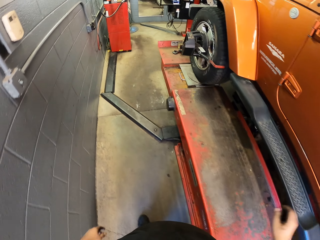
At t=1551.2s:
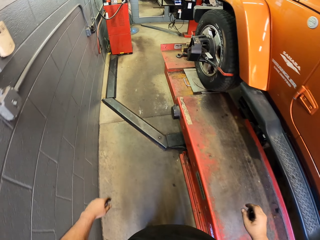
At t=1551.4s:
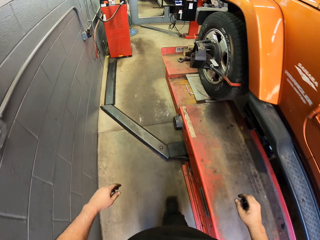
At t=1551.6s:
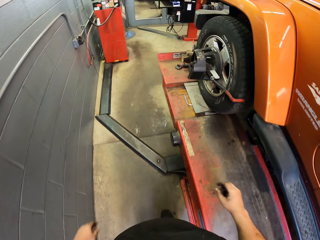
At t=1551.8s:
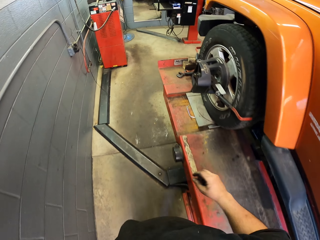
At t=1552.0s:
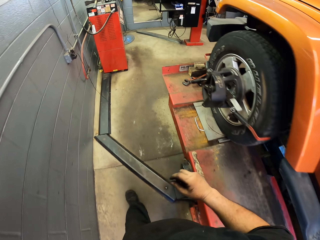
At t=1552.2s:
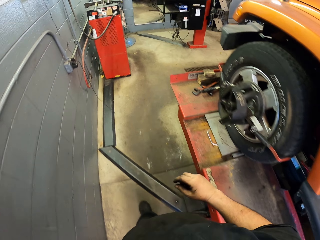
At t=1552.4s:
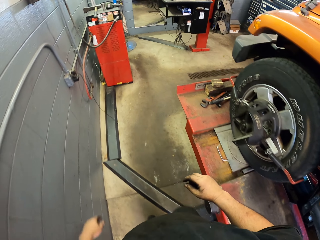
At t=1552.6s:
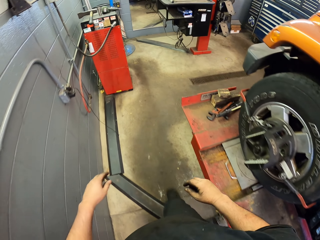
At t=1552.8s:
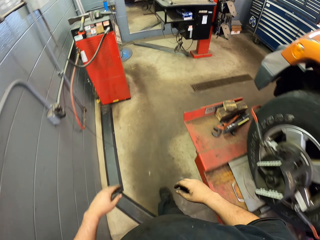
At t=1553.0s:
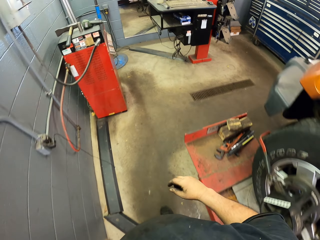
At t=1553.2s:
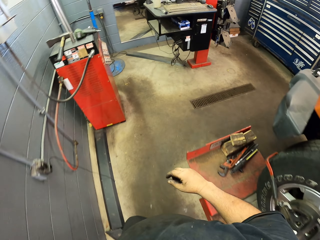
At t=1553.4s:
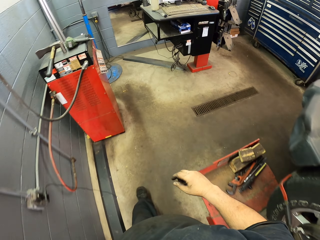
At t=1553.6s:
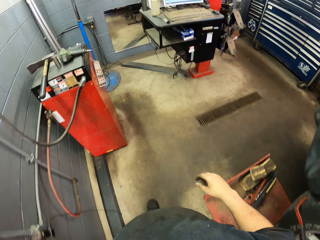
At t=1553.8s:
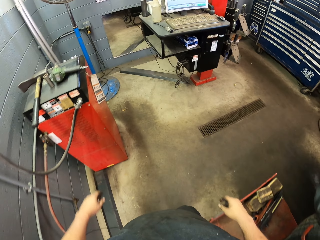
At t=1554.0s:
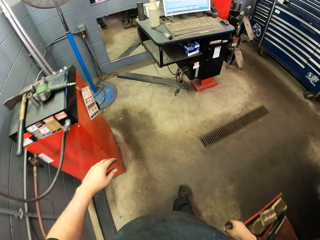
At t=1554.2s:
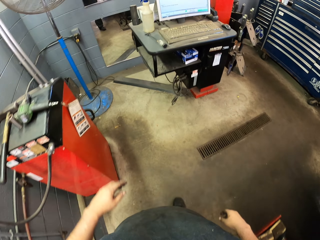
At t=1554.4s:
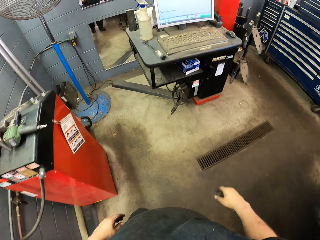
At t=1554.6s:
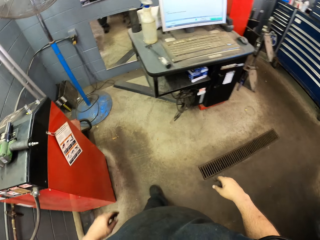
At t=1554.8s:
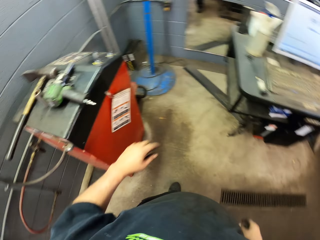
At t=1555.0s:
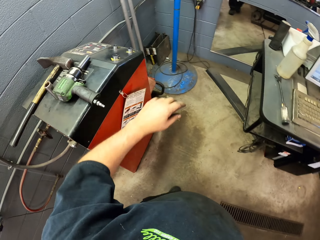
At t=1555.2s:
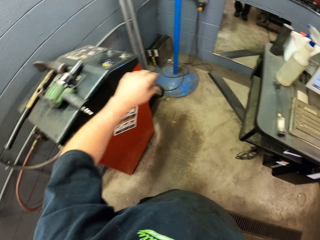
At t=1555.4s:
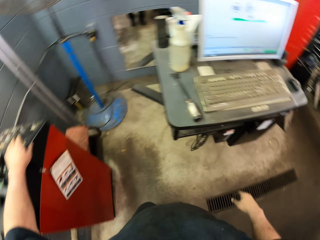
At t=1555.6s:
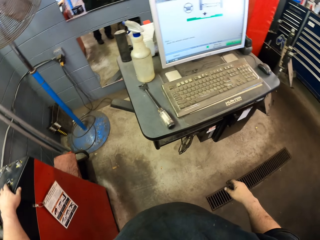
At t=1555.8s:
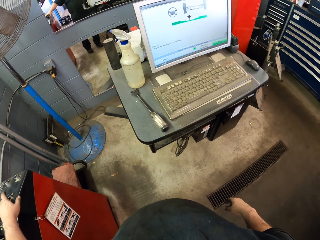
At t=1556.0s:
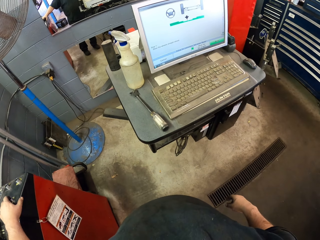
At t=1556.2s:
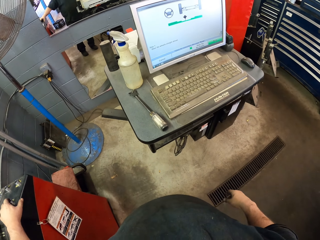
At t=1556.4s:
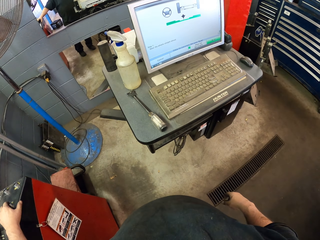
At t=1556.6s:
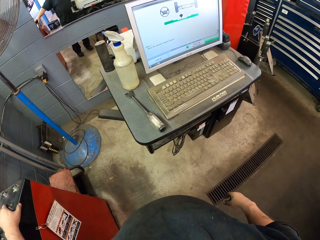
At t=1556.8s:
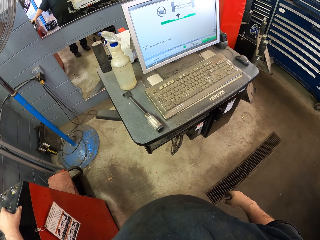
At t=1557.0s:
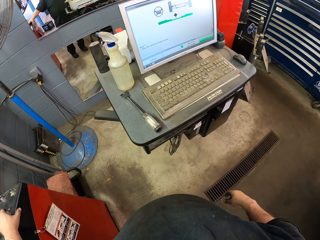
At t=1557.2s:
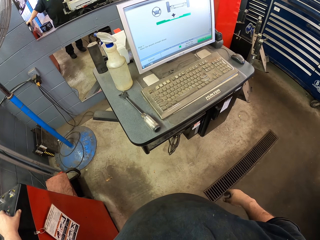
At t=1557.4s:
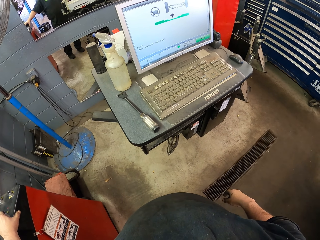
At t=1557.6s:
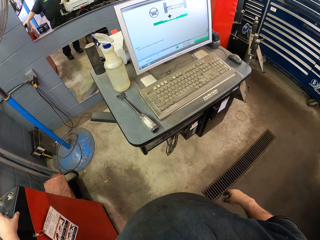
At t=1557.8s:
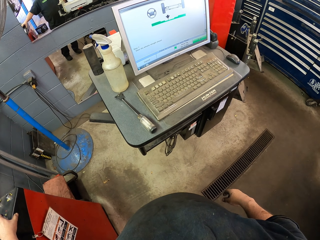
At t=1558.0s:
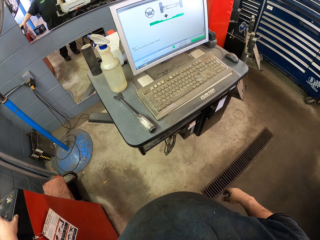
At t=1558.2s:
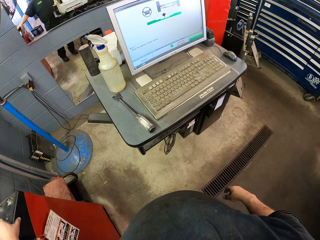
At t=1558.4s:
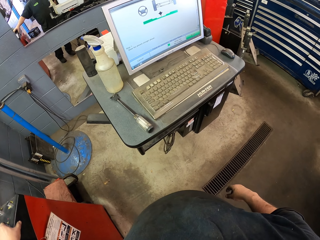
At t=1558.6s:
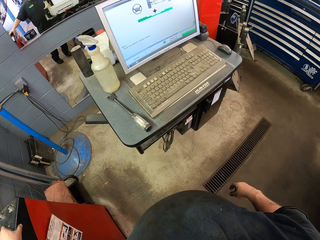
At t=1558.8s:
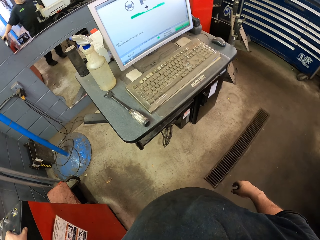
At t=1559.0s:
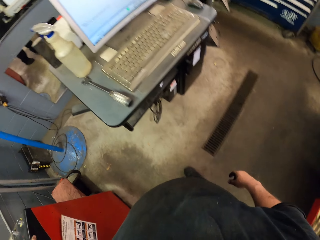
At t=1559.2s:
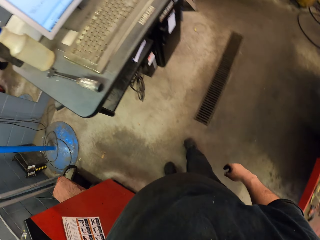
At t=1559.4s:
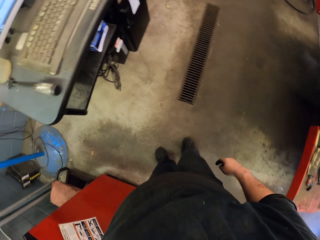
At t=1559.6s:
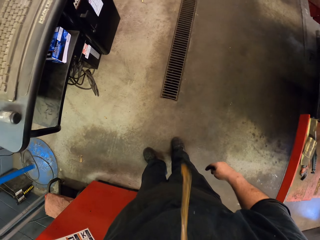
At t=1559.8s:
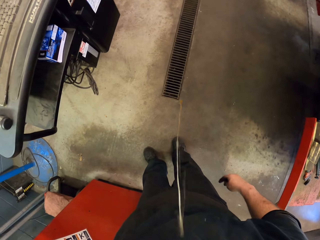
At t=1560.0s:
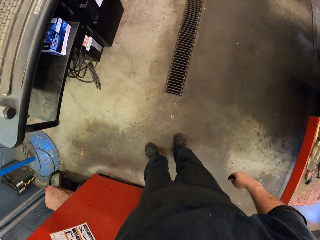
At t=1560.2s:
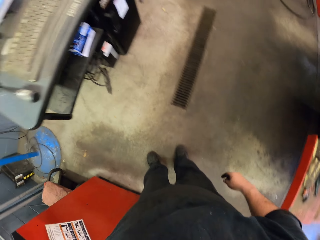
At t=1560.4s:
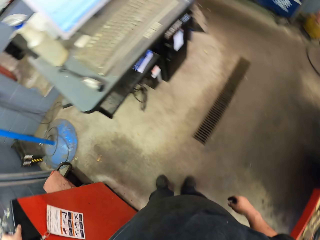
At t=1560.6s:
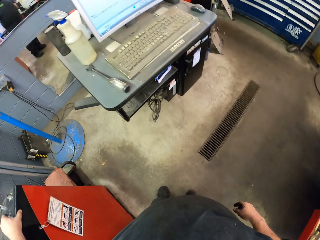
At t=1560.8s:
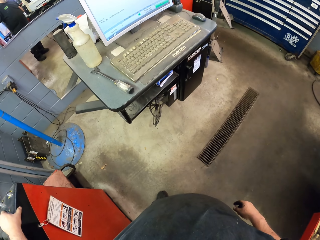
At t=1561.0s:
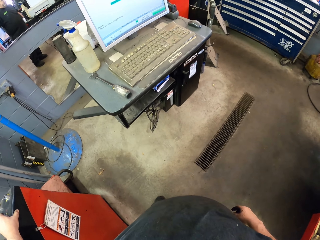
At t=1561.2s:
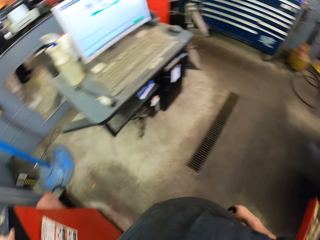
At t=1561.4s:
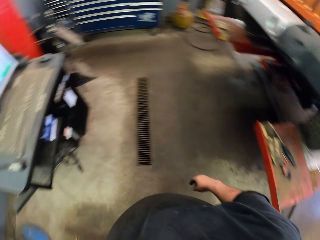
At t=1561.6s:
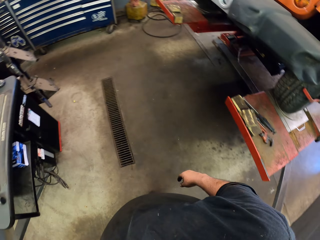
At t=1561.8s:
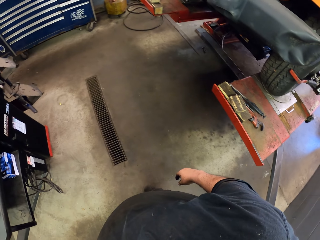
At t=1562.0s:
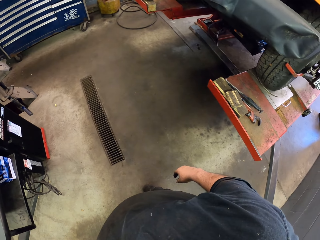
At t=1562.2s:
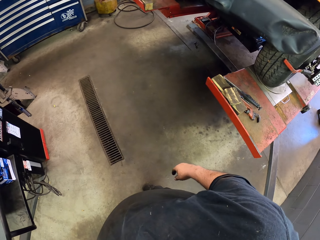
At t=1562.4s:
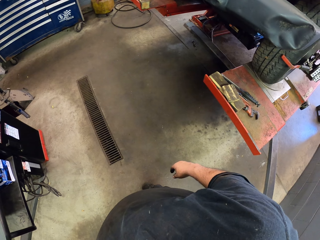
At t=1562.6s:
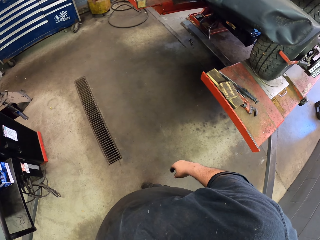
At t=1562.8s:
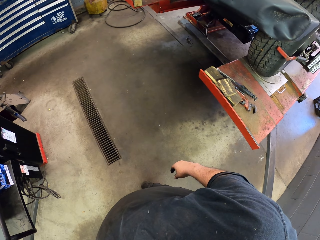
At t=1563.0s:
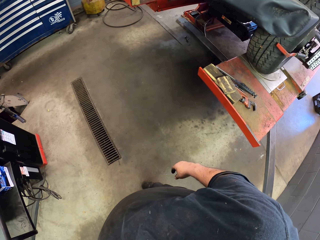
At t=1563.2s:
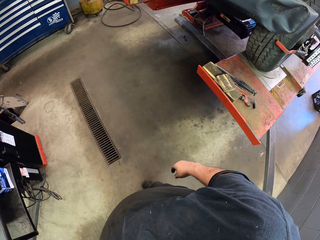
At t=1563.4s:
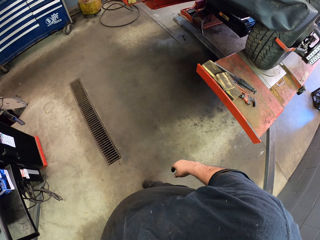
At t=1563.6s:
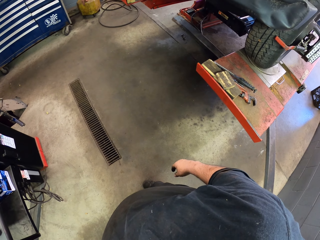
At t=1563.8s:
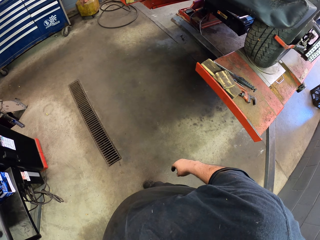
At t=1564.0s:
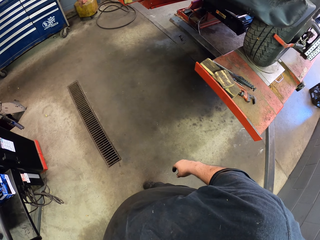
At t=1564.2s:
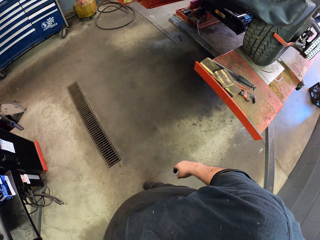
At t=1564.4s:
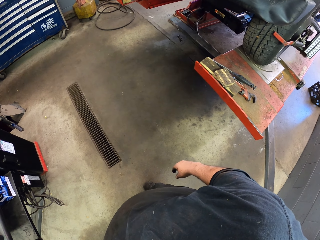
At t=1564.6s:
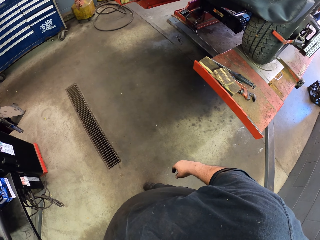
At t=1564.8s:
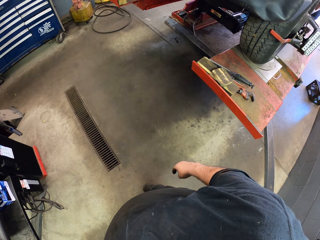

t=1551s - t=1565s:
The camera wearer walks to the hydraulic machine controller. He presses the hydraulic machine controller. He spits down from his mouth. He presses the hydraulic machine controller.

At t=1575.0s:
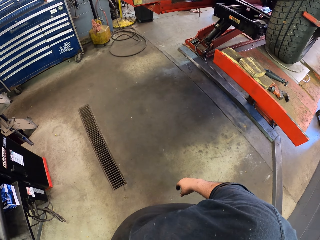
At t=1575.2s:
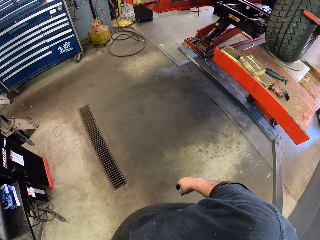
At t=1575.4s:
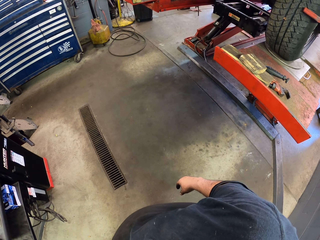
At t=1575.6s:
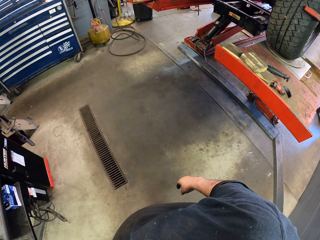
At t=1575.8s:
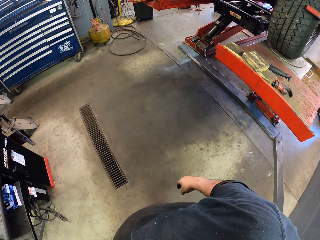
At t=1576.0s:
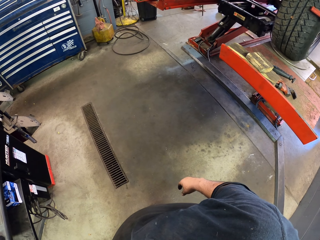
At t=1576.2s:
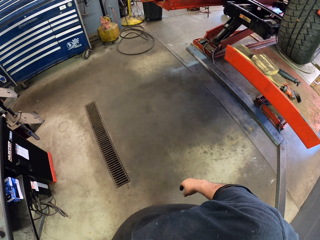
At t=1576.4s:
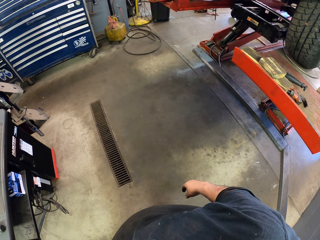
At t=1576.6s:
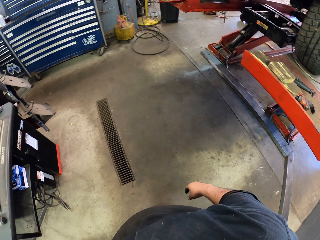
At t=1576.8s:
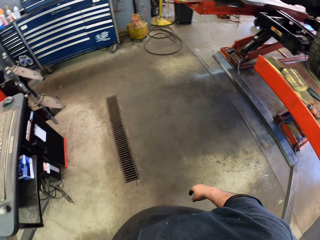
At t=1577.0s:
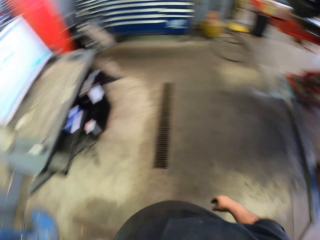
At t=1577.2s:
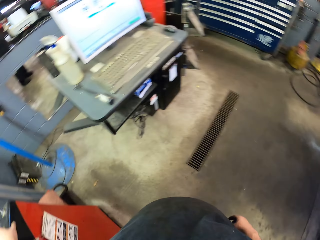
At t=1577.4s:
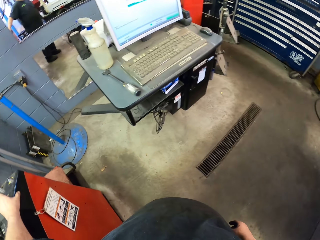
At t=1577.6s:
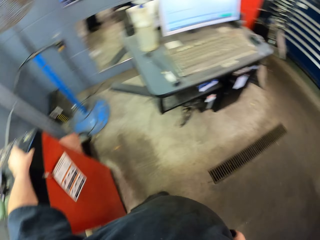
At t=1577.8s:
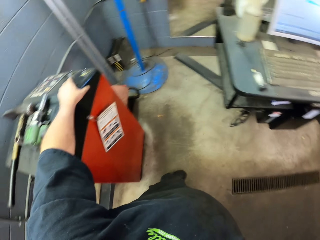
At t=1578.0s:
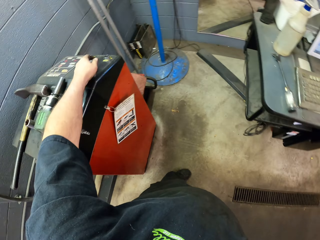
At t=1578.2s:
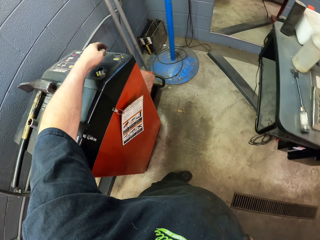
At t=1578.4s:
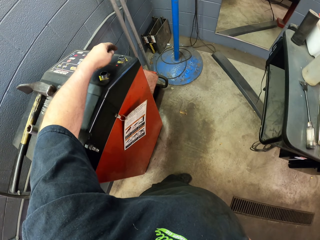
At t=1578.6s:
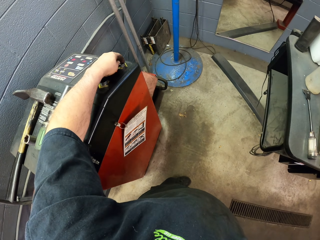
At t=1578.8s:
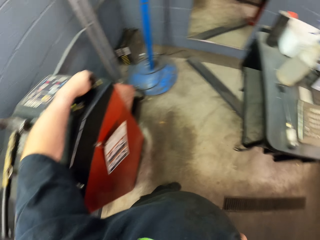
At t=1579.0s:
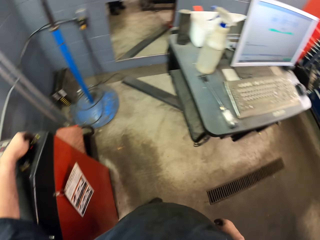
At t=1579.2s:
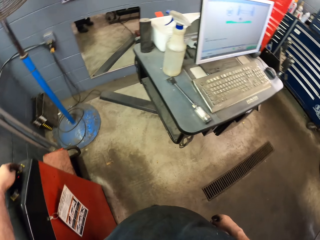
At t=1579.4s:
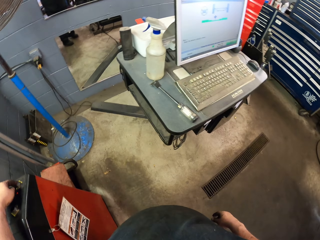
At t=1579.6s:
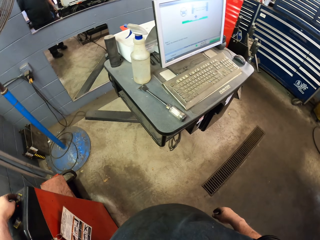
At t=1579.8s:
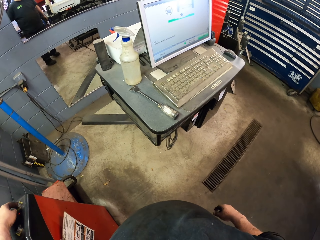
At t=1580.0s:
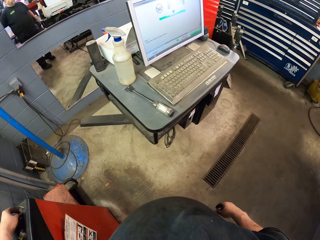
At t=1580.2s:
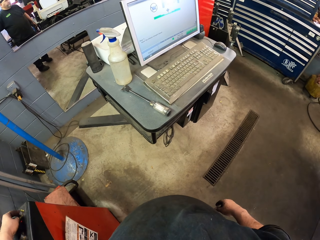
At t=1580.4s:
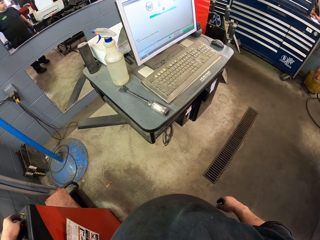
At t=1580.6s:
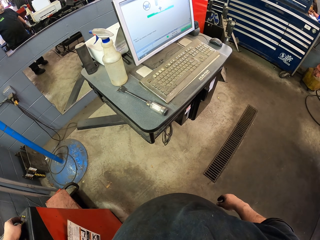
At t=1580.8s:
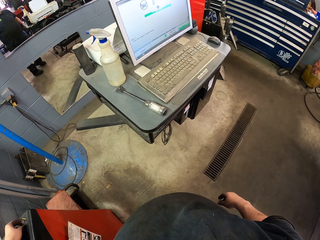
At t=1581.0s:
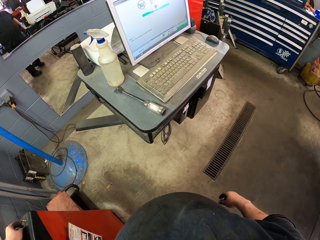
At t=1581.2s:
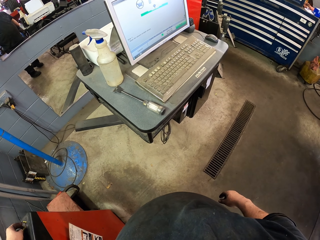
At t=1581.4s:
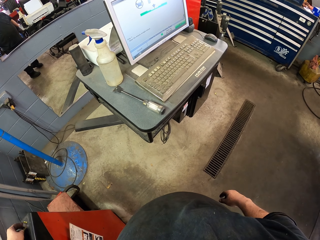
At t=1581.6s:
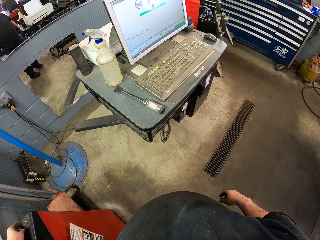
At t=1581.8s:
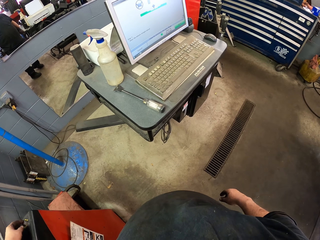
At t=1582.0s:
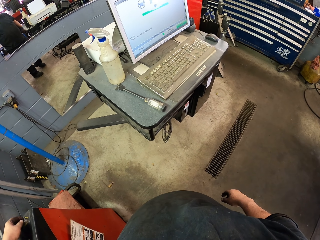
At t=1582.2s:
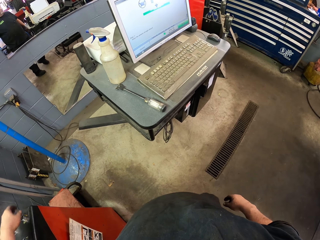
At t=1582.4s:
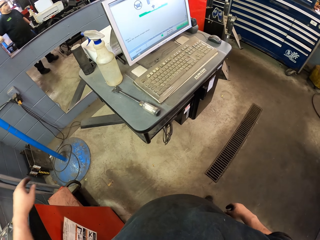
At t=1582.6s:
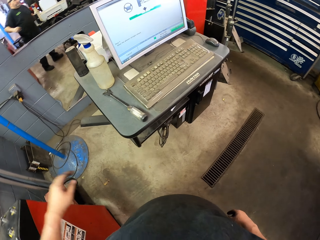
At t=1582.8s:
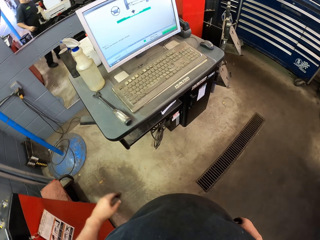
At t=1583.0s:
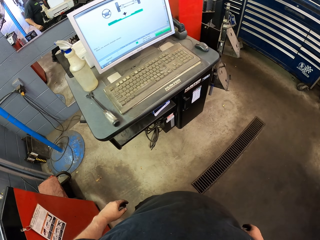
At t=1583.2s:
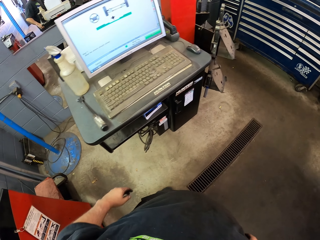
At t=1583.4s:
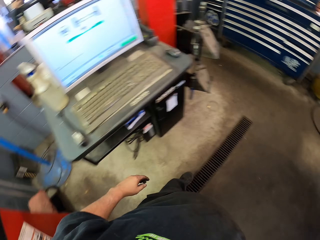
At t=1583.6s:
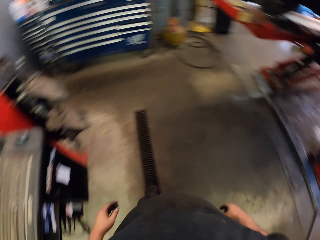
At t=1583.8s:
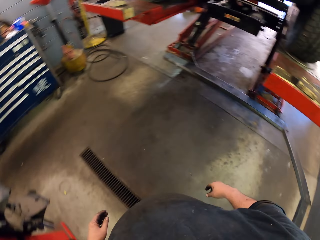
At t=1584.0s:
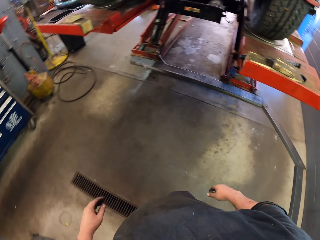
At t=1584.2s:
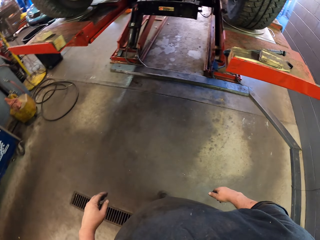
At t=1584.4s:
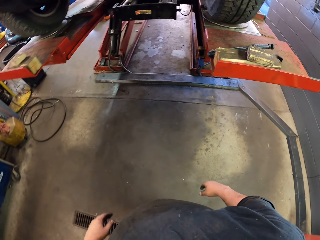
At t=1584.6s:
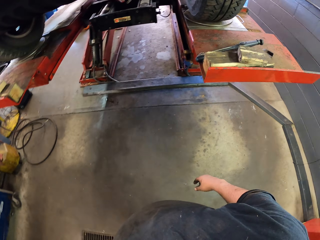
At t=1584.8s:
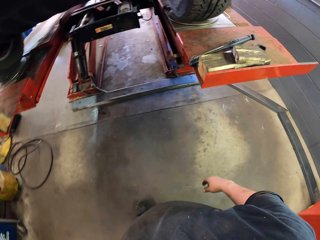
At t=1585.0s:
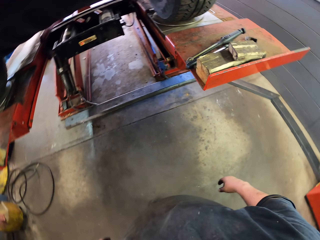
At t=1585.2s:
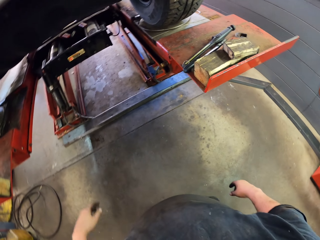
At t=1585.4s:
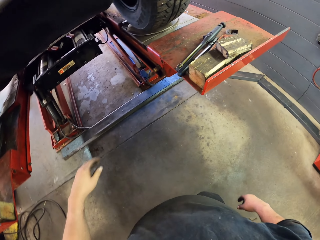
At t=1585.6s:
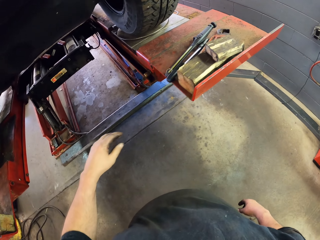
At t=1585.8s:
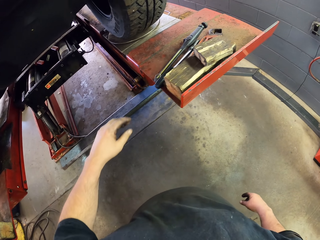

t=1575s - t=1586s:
The camera wearer stops pressing the hydraulic machine controller. They press the hydraulic machine controller. They stop pressing the hydraulic machine controller. They walk to the hydraulic machine.
